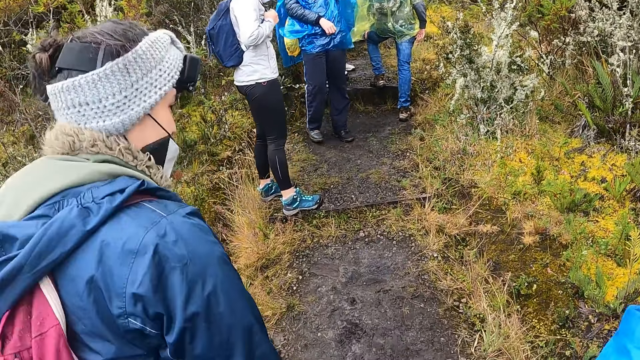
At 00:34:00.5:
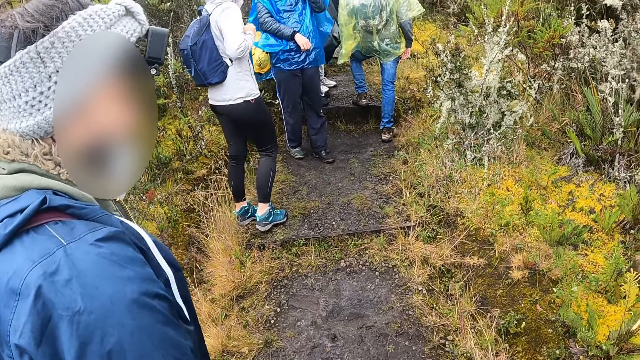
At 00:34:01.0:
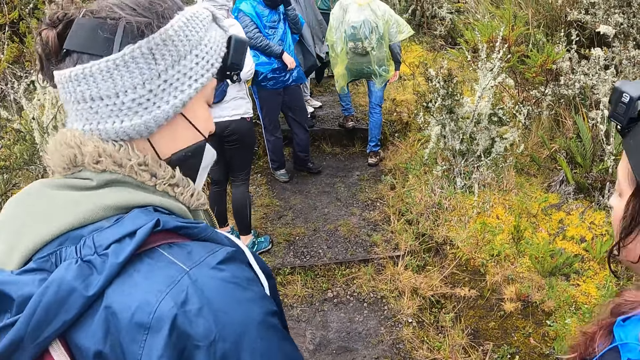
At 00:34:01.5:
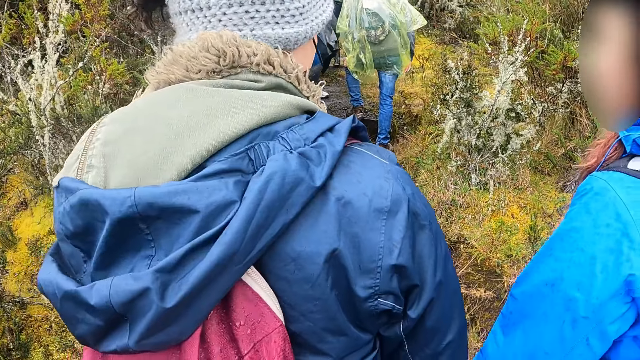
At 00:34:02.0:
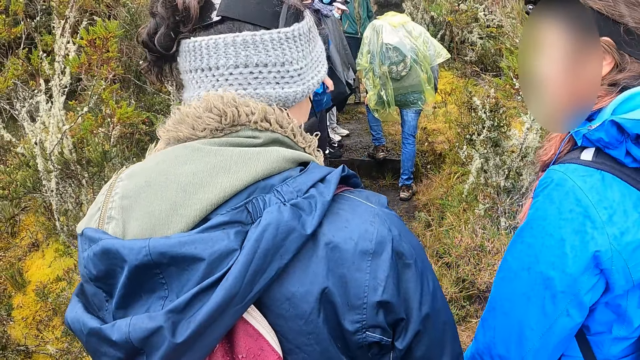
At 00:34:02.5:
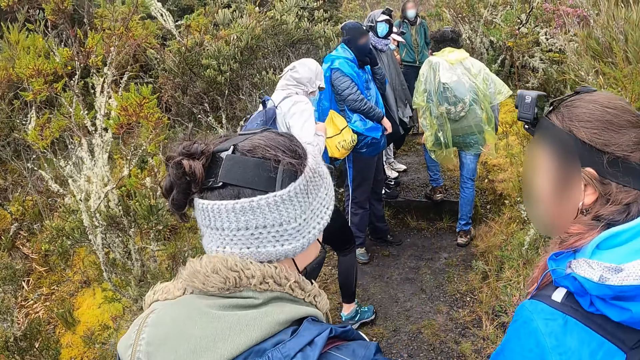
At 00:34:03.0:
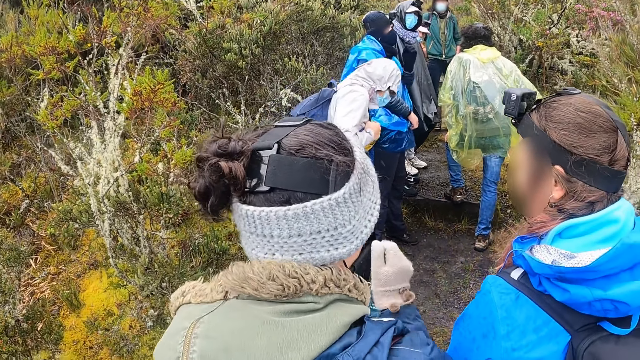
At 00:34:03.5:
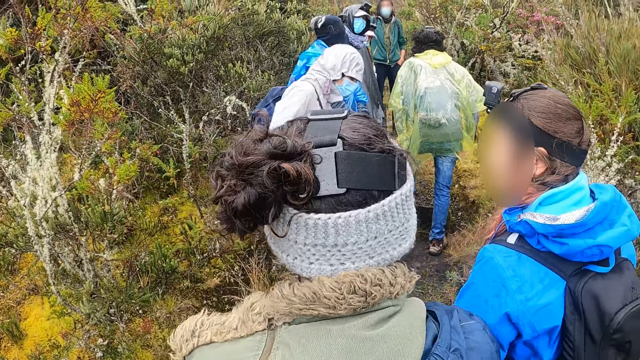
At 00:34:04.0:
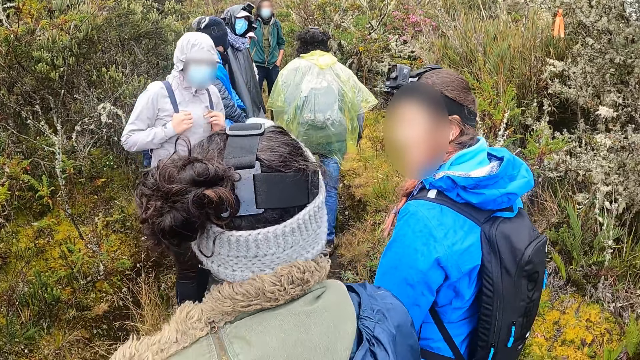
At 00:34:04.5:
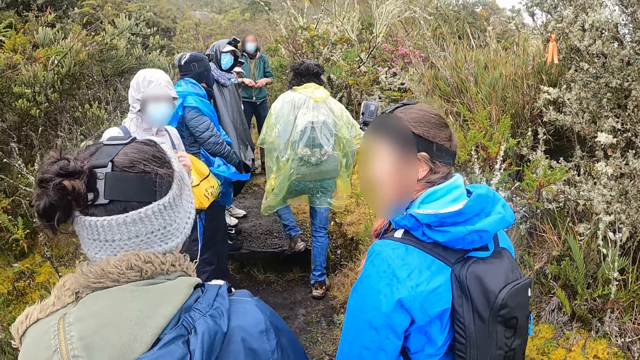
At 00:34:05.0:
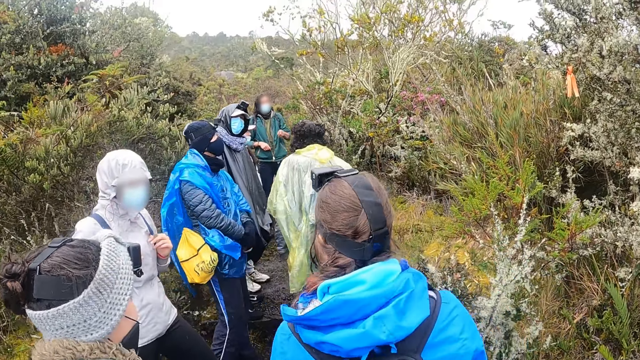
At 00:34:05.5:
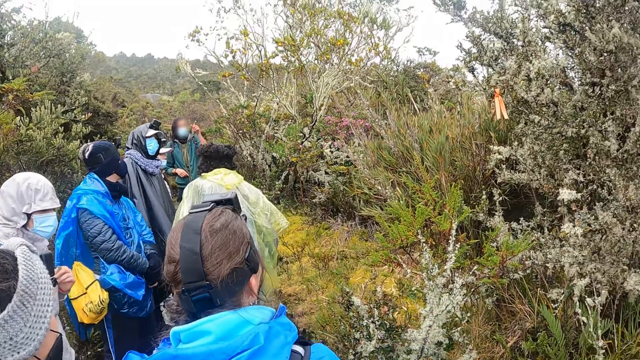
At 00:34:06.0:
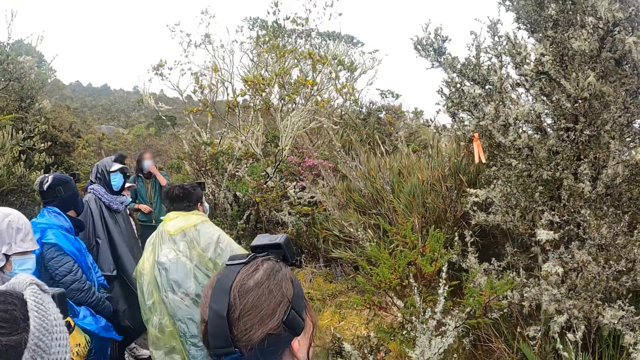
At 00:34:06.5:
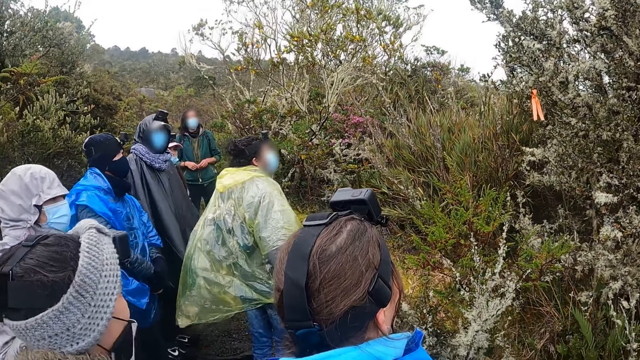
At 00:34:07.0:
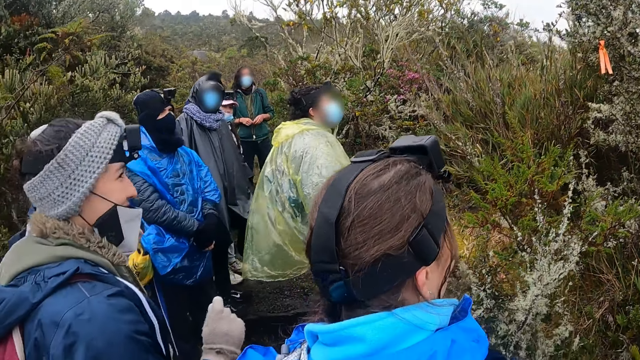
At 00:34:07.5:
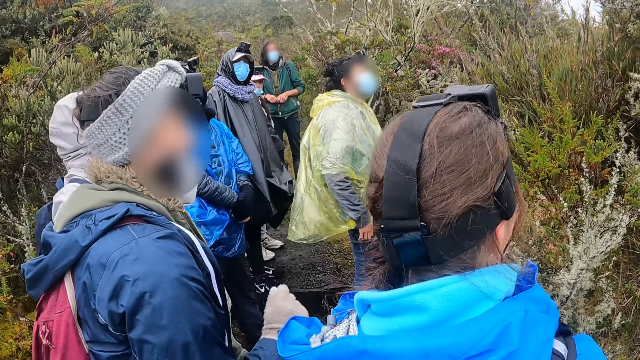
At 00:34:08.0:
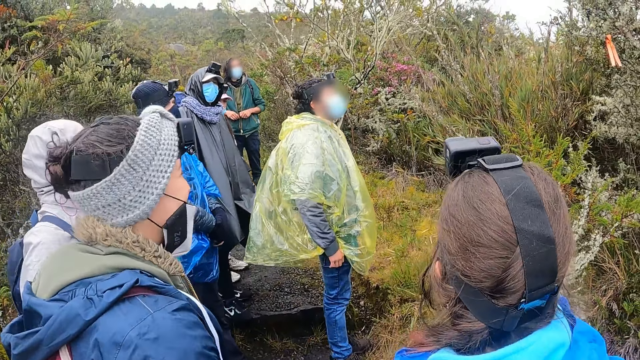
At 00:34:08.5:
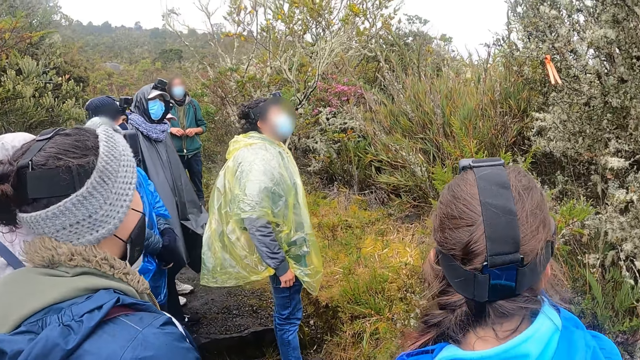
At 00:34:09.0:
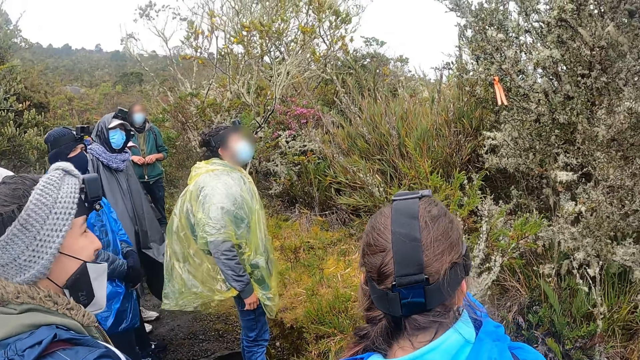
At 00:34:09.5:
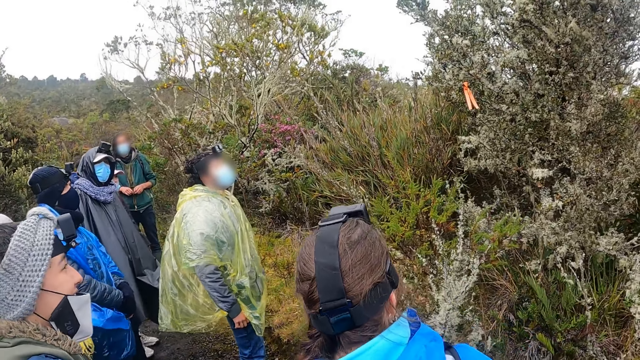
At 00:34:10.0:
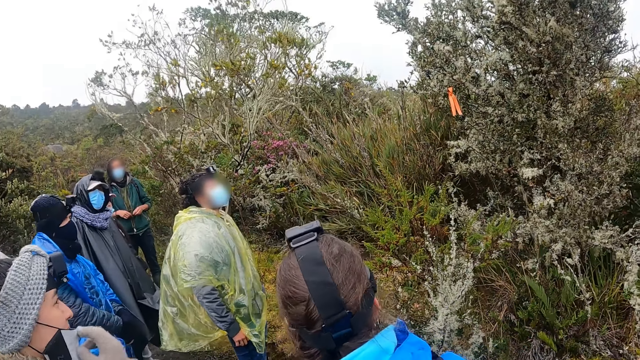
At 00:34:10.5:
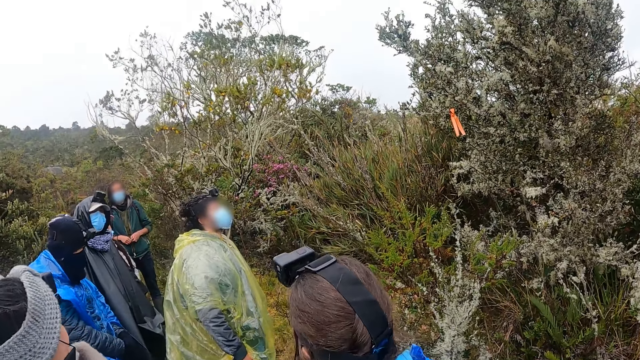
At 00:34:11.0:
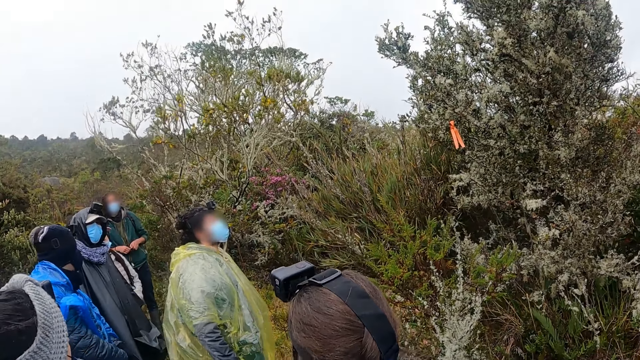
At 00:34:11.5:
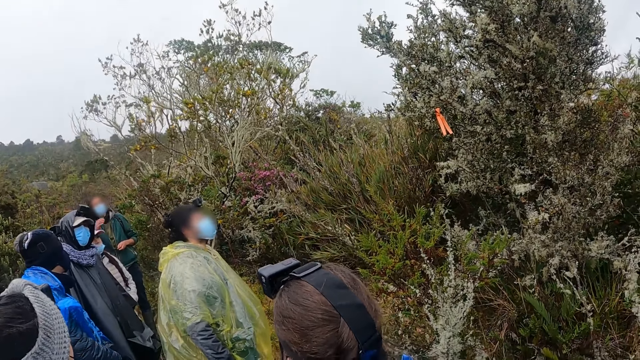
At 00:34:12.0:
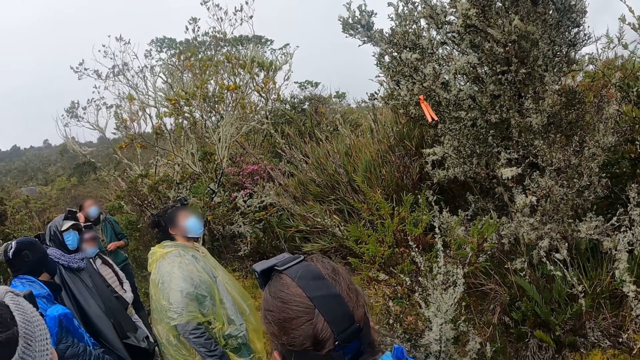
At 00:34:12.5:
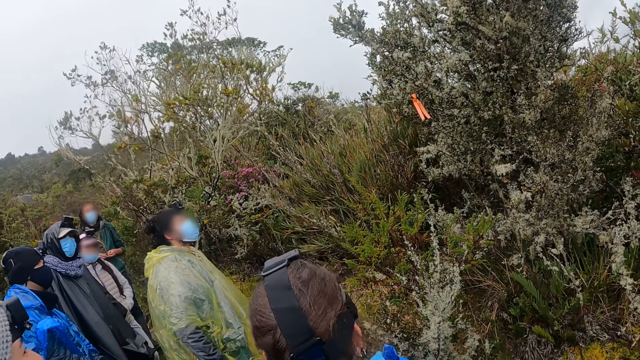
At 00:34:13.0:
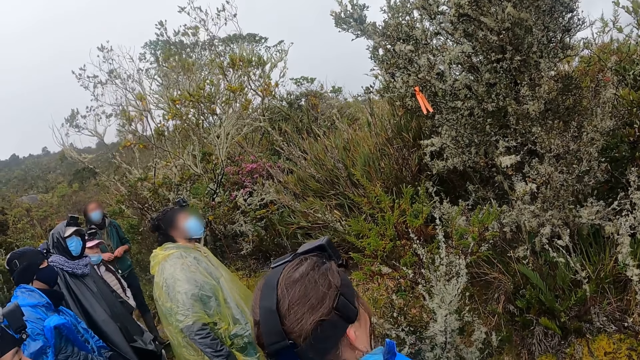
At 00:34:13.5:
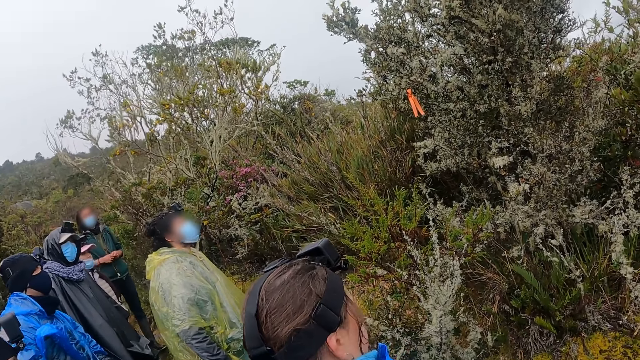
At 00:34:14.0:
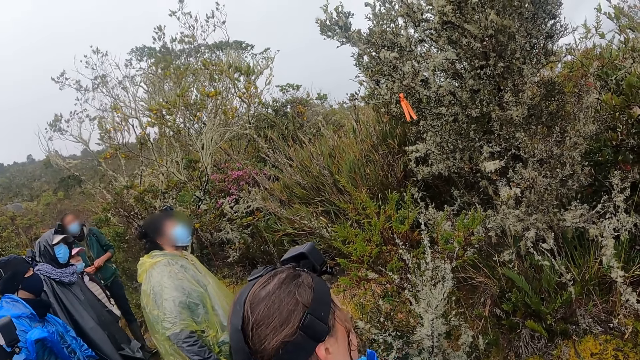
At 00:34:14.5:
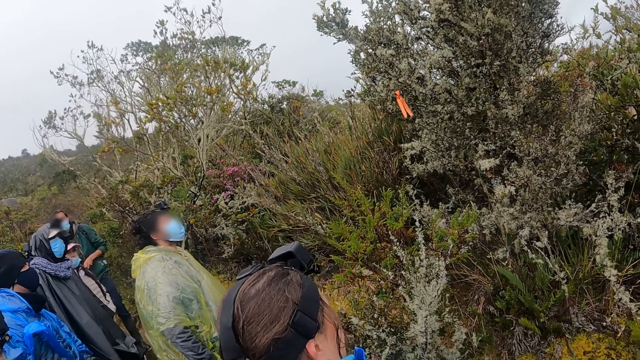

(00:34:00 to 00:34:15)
The woman gesticulates with her right hand. The man gesticulates with both hands and touches his face mask with his left hand. The camera wearer looks around in the forest. The woman touches her face mask with her right hand. The man adjusts his hair with his right hand.

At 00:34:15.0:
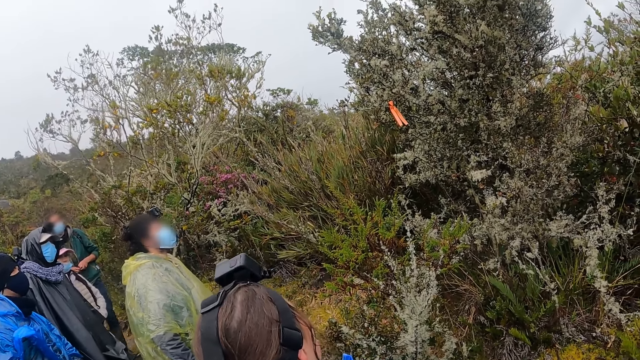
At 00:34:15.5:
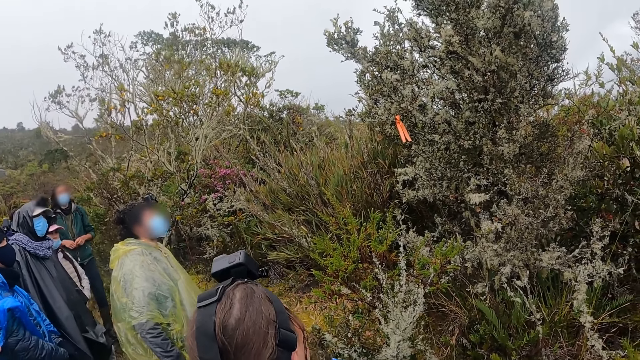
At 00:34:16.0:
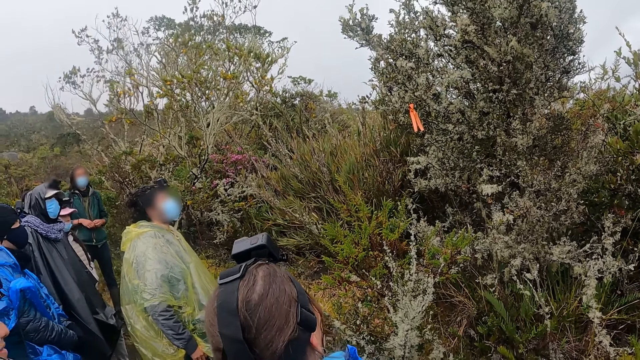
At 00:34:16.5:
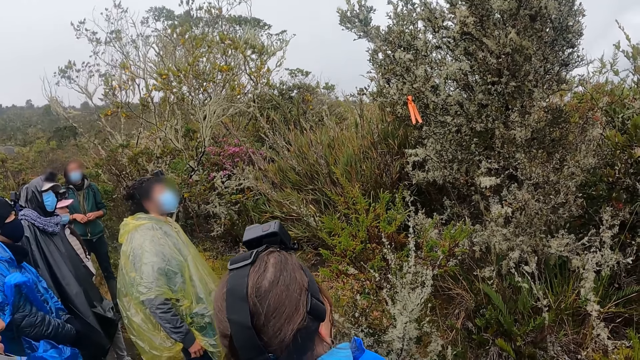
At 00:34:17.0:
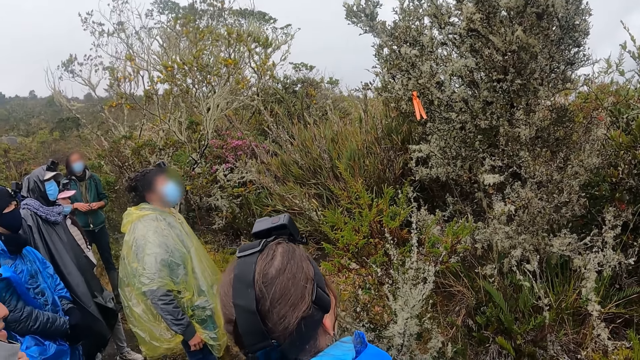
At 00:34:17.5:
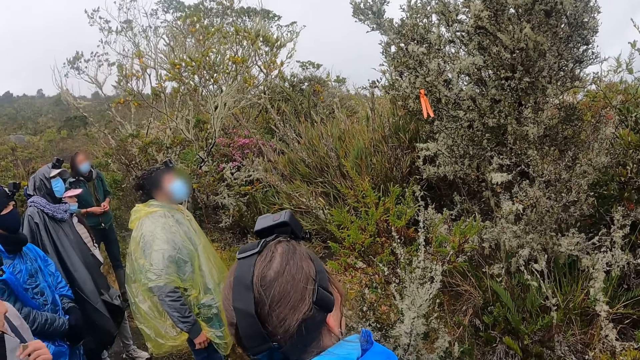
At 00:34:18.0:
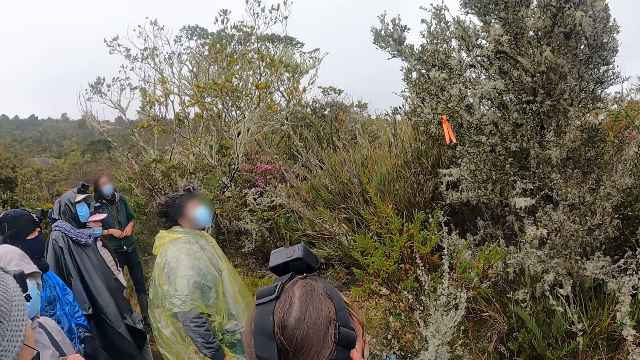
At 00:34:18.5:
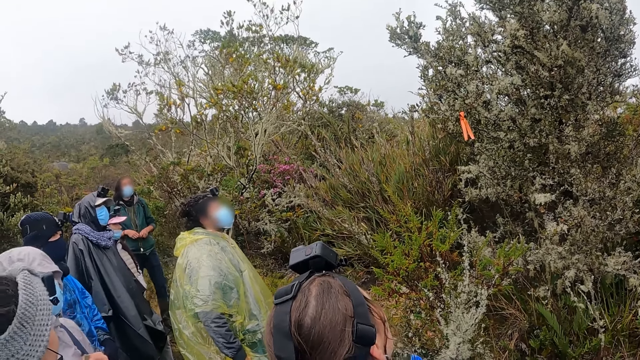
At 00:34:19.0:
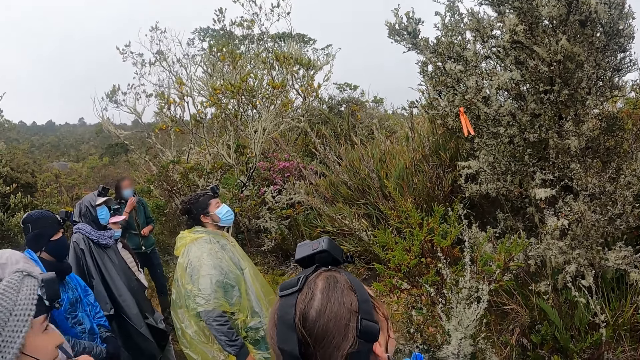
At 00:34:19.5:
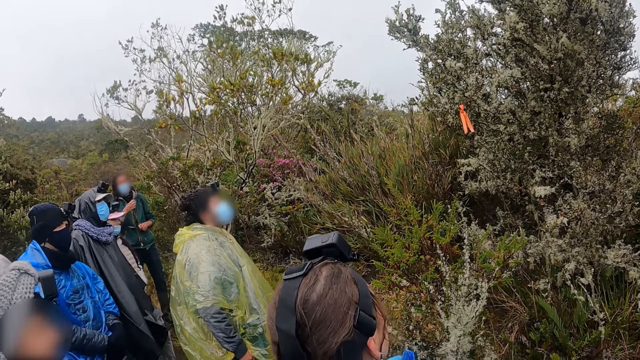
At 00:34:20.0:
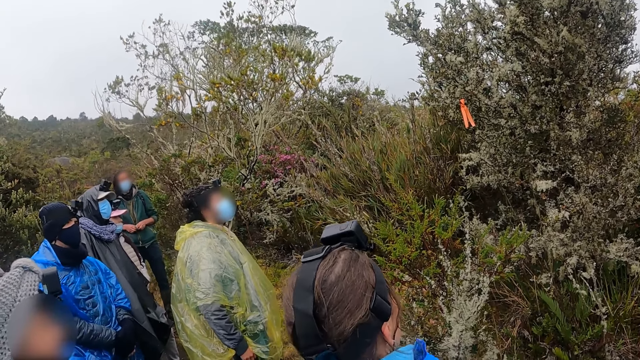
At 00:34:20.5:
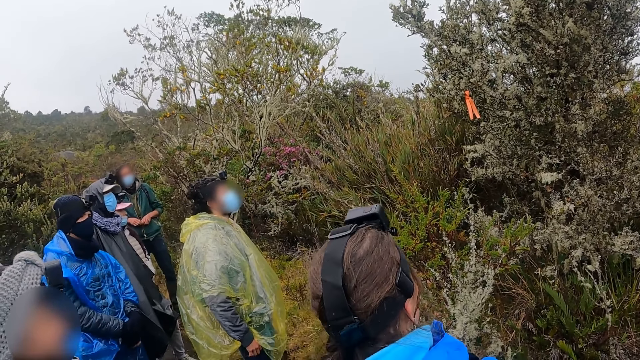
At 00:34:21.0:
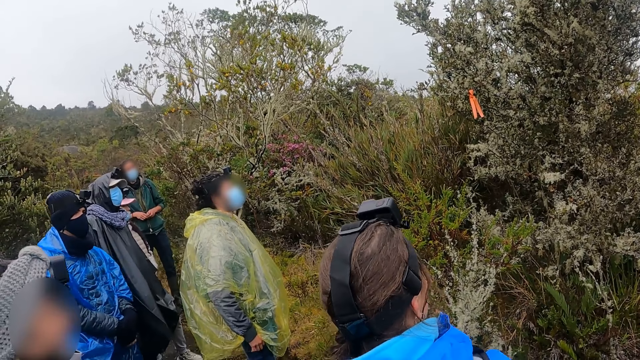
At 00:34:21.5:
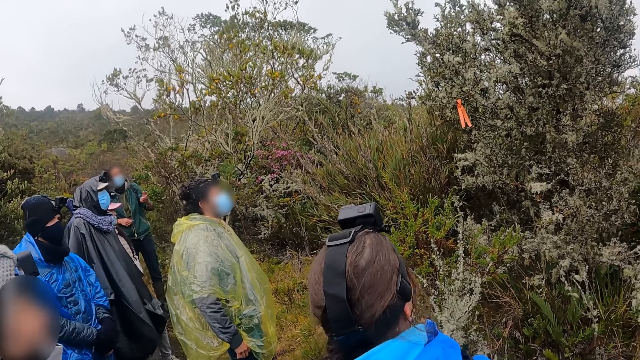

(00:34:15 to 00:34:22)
The man touches his face mask with his right hand and gesticulates with his left hand.
